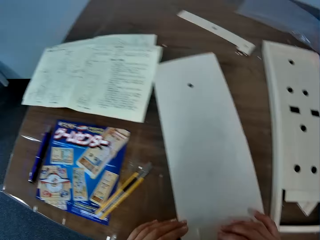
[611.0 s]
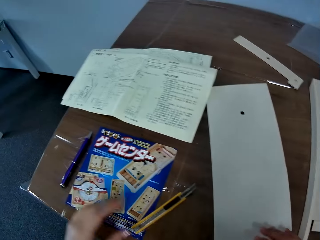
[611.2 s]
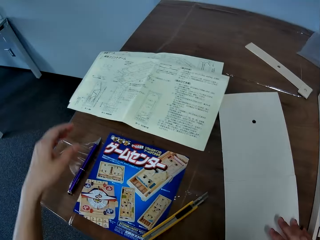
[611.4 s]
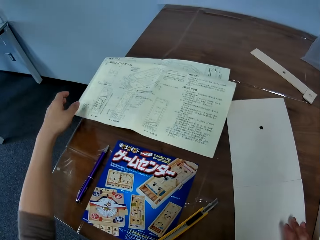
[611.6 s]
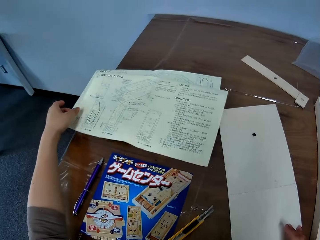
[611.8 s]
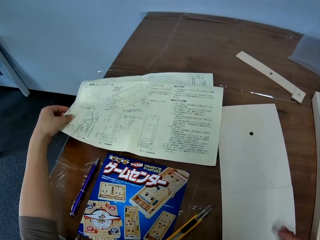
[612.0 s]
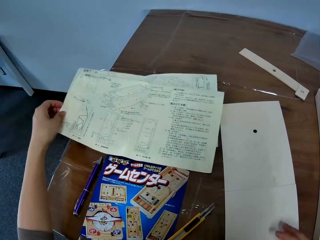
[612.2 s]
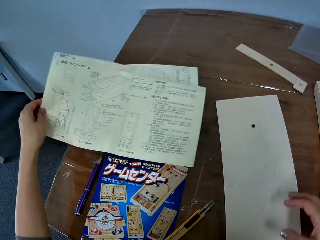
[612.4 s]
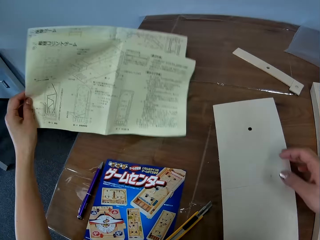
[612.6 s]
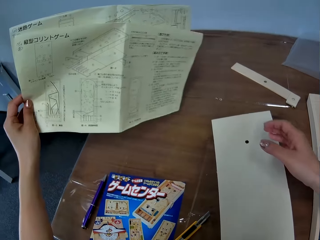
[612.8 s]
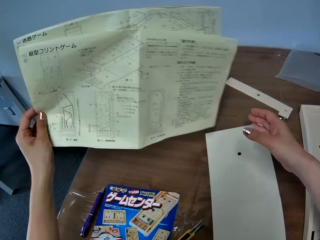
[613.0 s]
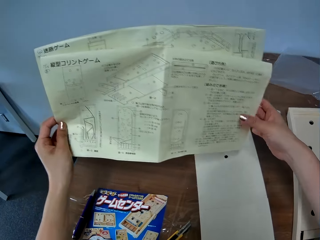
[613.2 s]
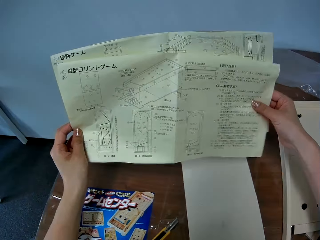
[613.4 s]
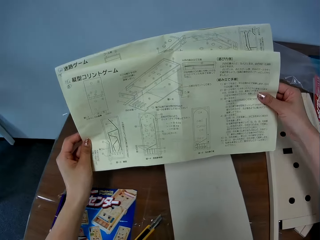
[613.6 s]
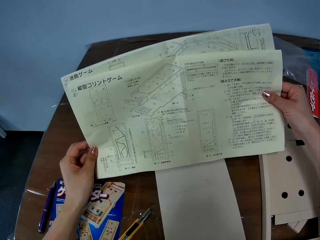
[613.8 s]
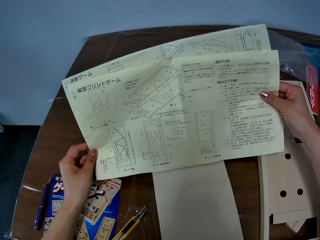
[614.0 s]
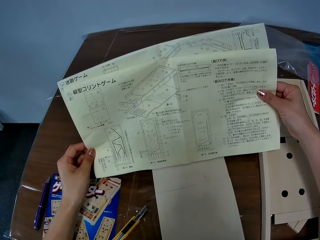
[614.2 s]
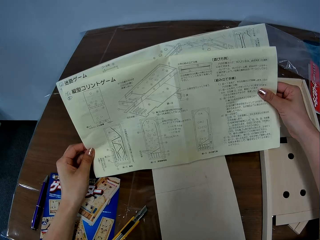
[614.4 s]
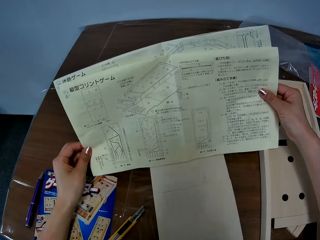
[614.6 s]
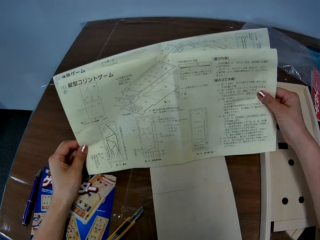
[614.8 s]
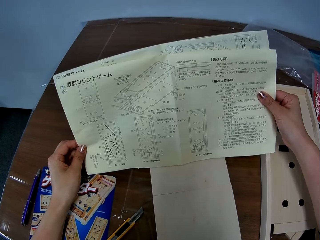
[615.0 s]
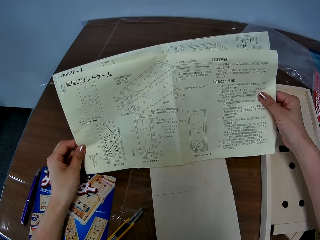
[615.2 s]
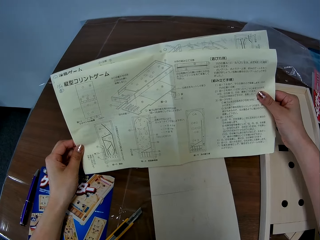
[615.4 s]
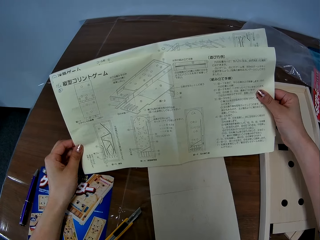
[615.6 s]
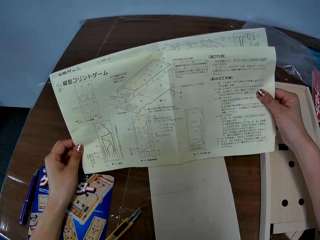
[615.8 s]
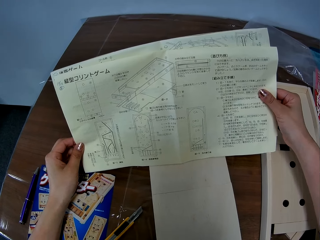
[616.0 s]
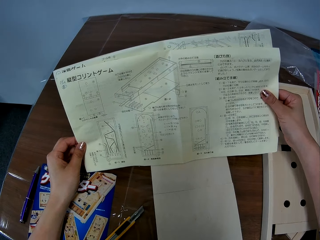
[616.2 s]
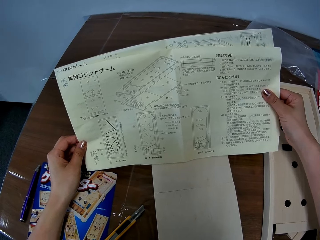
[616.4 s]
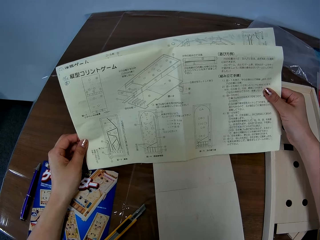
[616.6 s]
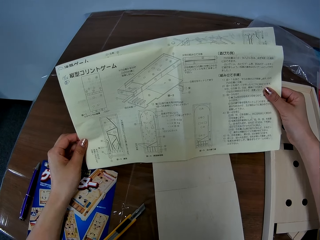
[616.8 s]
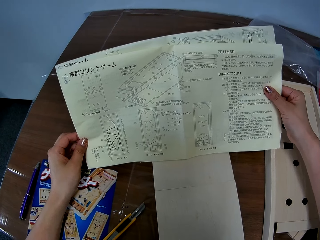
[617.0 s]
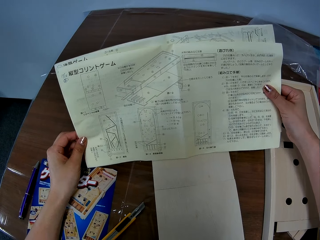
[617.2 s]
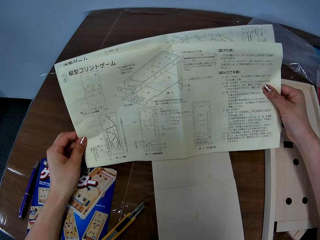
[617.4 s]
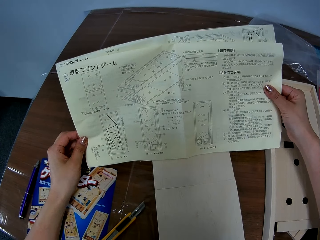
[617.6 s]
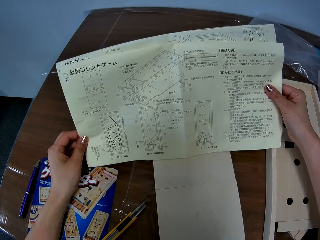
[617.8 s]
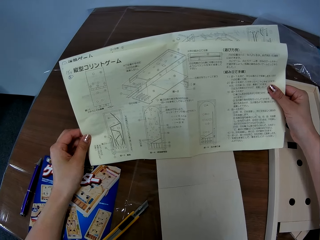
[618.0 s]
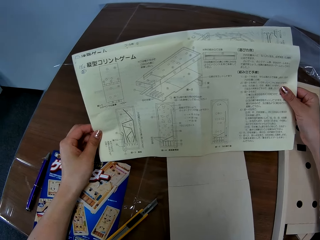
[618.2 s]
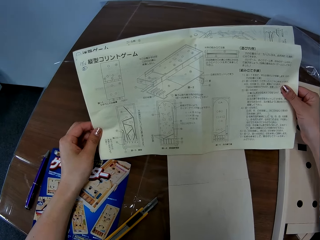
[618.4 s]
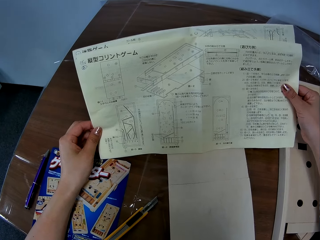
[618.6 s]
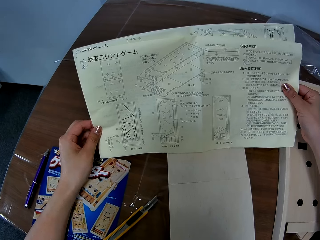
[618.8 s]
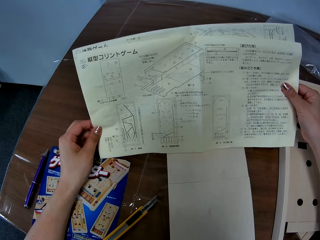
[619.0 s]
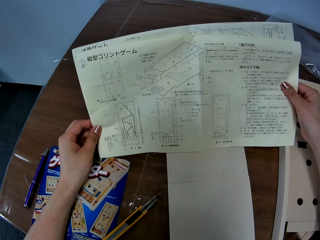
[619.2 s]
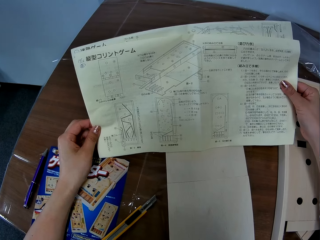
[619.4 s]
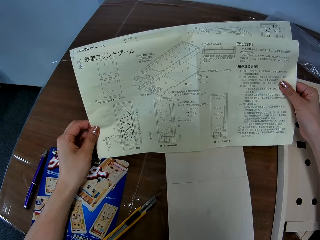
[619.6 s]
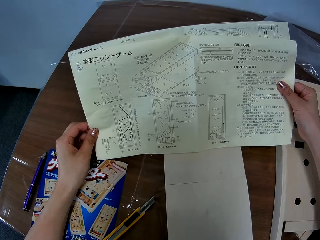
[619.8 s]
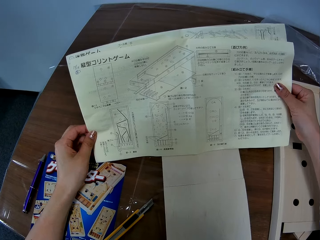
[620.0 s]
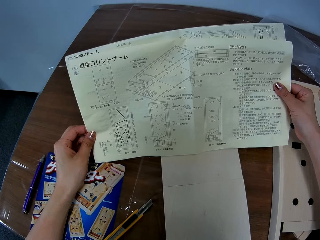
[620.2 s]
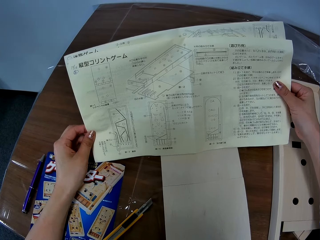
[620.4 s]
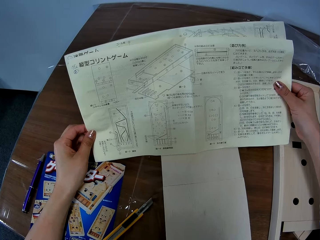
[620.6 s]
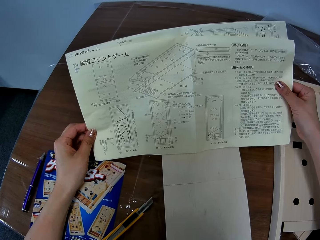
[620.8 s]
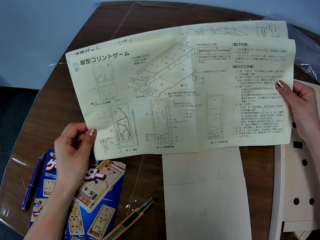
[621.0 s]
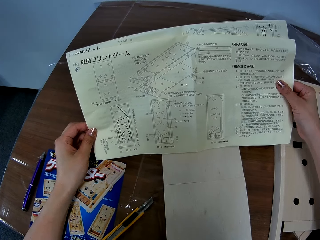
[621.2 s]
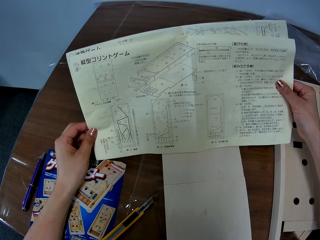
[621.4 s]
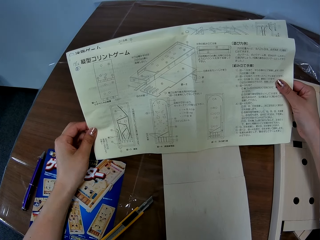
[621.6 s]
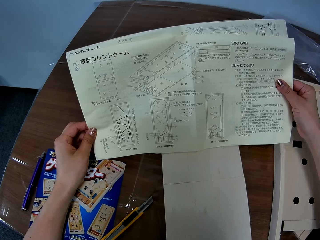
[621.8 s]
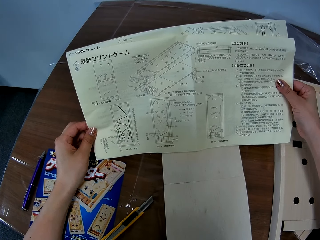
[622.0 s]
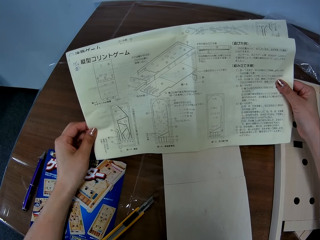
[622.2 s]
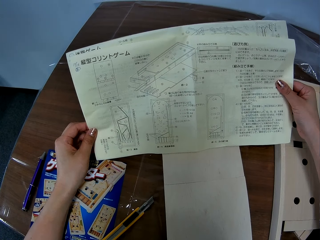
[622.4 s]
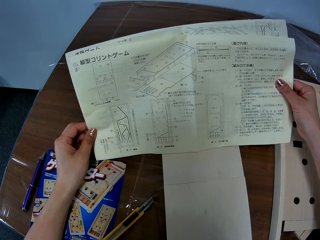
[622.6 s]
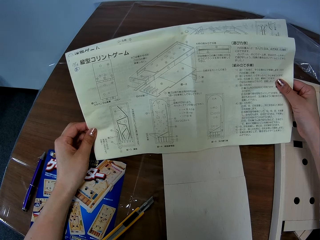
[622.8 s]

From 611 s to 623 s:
The camera wearer holds a paperboard on a table with a hand. They pick a piece of manual paper from the table with a hand. They look at the piece of manual paper on the table.

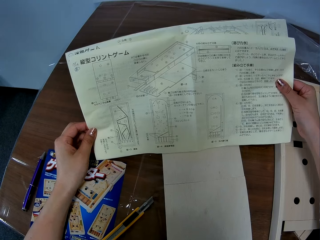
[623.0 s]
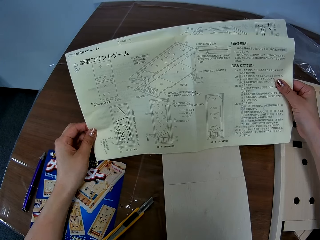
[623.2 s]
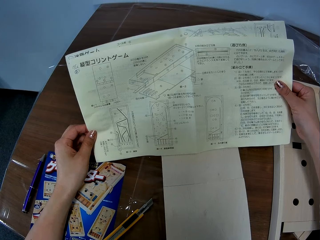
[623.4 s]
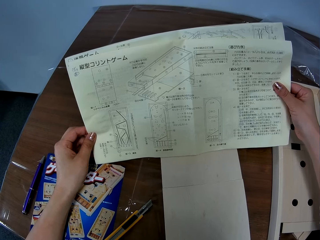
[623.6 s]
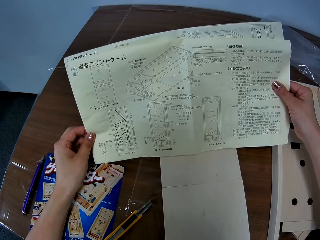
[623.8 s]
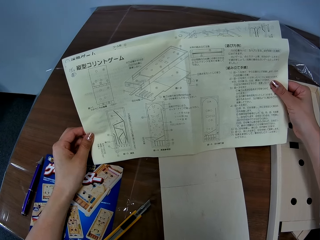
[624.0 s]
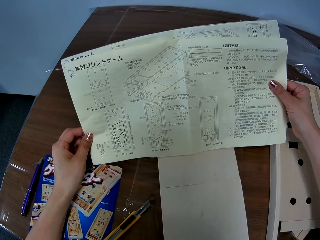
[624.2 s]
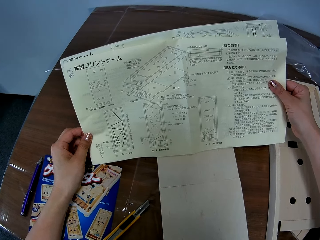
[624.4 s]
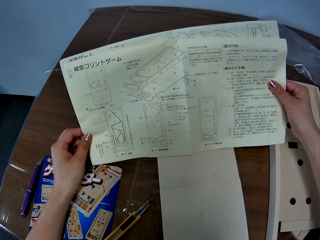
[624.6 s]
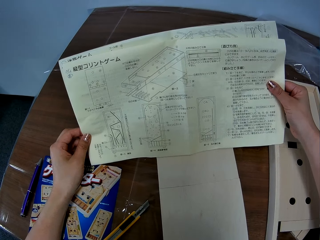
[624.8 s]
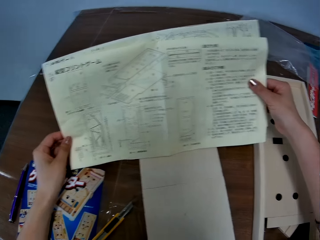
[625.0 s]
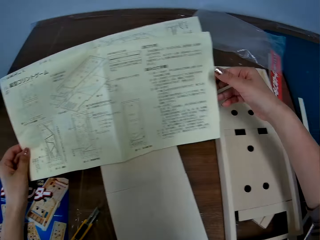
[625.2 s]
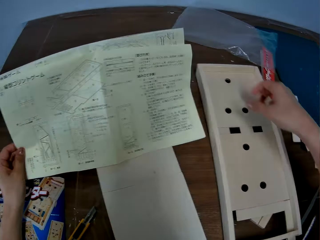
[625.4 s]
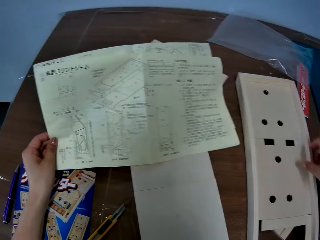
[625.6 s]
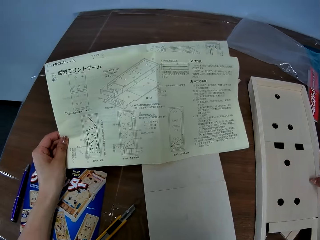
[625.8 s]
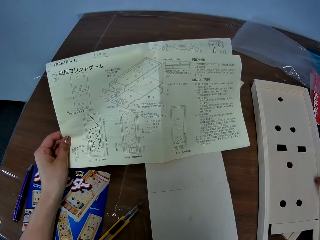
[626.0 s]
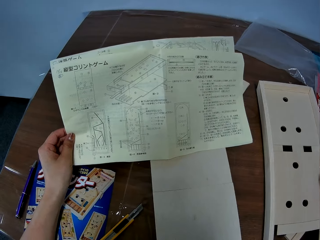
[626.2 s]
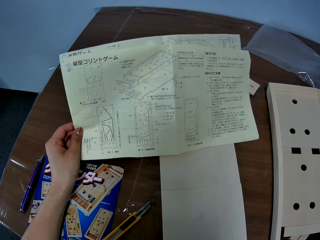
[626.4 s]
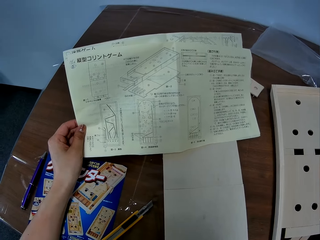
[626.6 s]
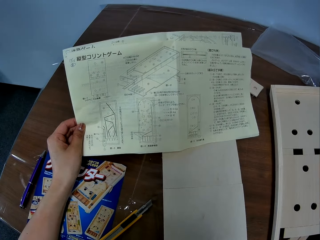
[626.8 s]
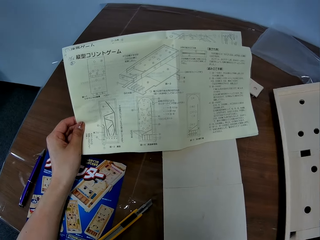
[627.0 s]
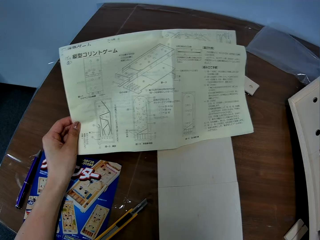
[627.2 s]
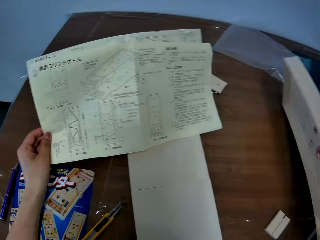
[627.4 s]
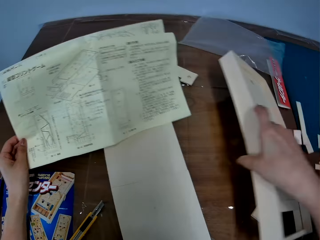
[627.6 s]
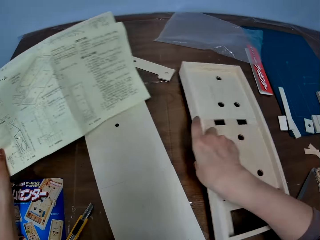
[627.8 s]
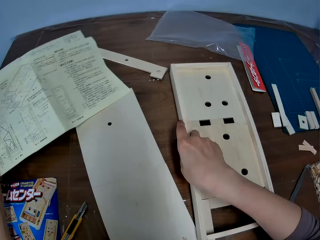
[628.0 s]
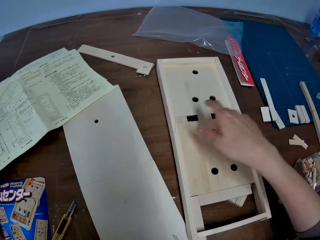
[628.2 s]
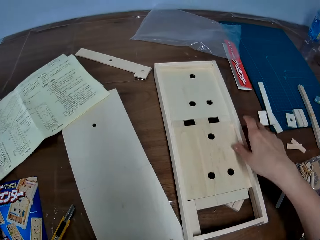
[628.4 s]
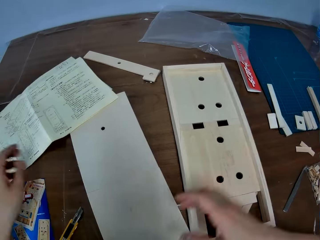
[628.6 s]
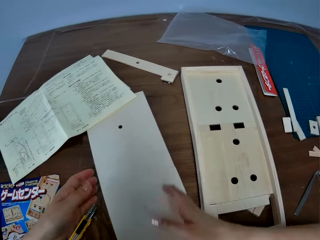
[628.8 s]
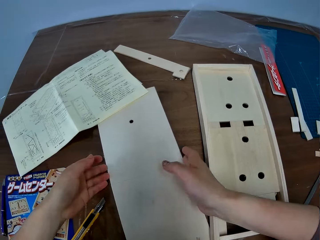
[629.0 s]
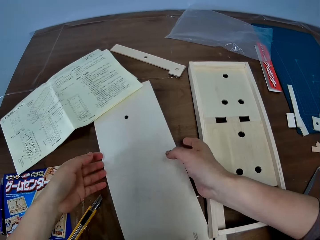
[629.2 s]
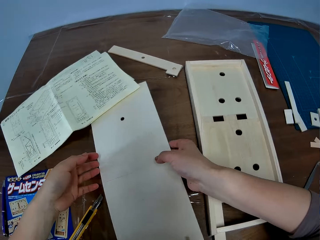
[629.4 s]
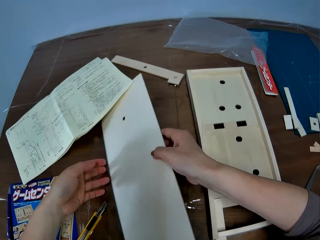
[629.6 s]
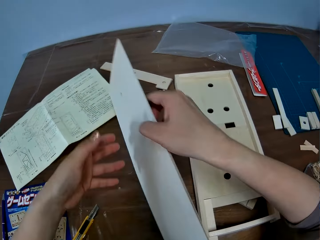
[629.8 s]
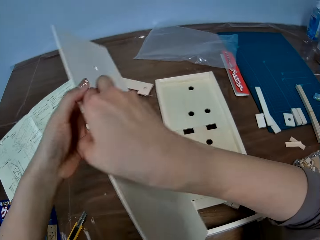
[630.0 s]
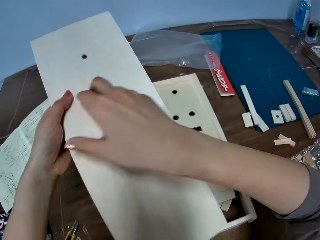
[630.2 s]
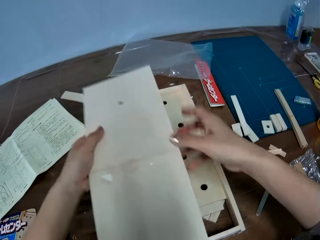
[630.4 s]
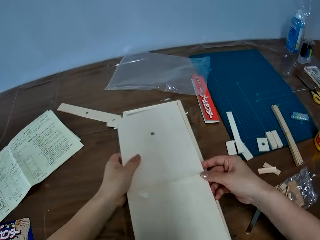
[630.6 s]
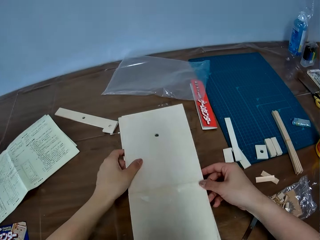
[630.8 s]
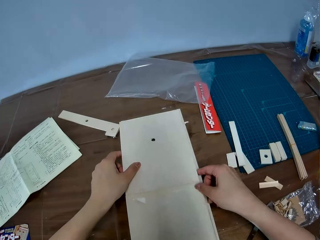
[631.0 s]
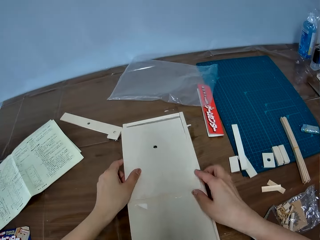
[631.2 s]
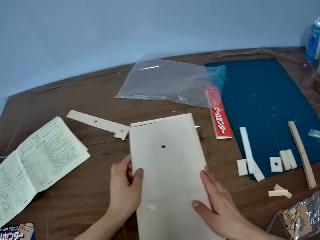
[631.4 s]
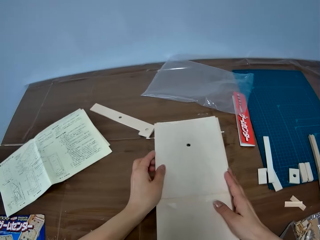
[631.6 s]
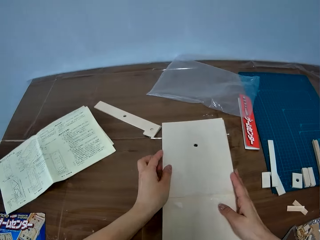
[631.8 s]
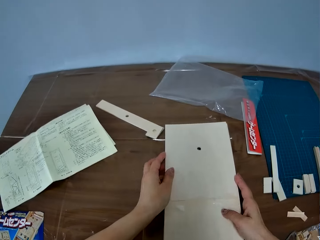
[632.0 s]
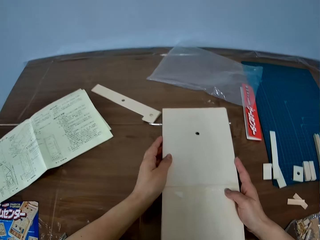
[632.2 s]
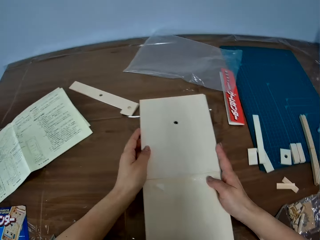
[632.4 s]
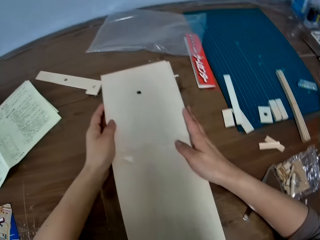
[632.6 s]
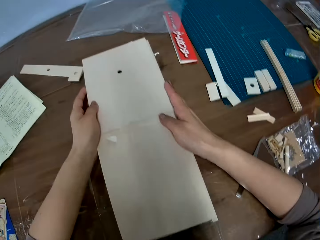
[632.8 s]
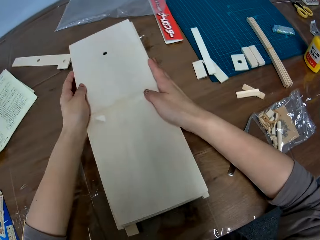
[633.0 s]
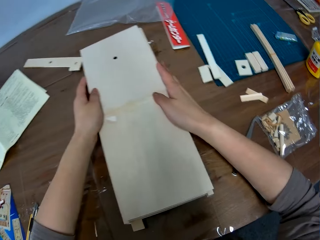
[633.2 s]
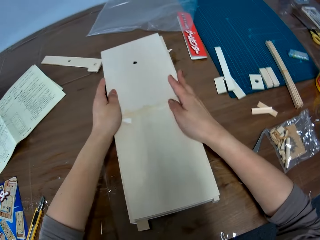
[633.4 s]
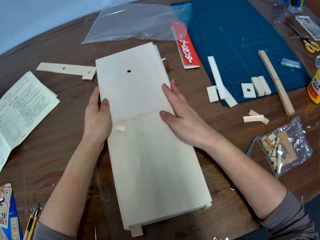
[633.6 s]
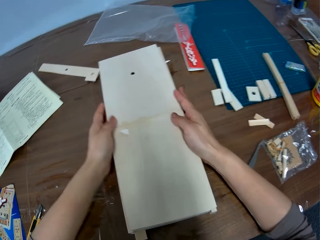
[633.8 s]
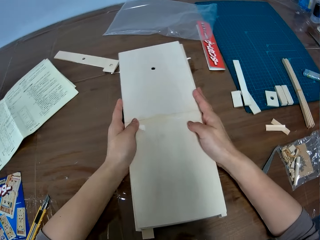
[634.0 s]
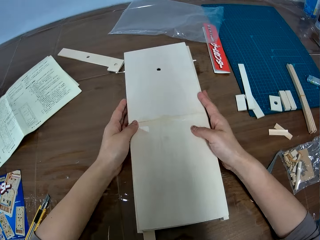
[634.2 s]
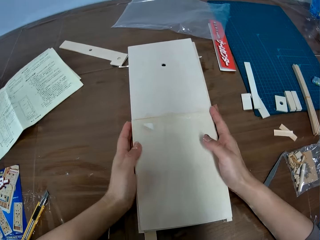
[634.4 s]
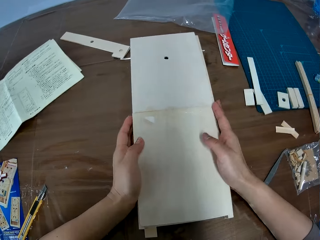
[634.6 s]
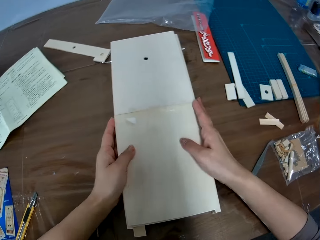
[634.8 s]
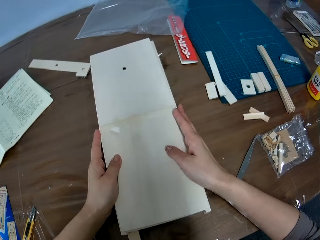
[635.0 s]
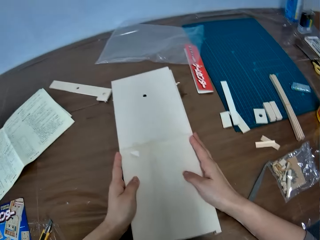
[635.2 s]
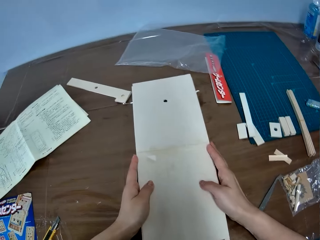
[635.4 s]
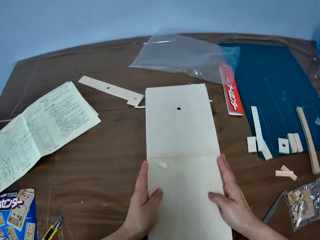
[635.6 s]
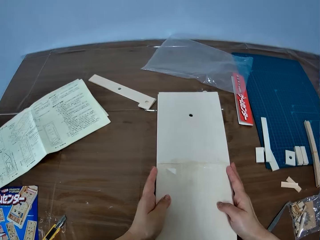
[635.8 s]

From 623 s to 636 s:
The camera wearer holds a paperboard model on a table. They flip the paperboard model on the table. They pick up a paperboard from the table. They flip the paperboard with a hand. They put the paperboard on the paperboard model. They adjust the paperboard on the paperboard model.
